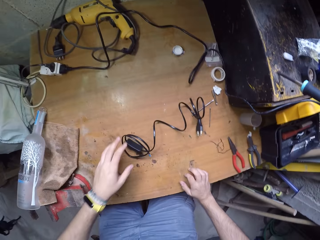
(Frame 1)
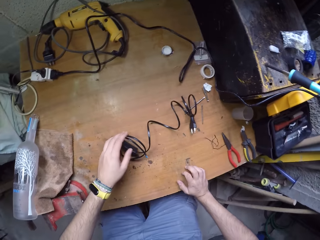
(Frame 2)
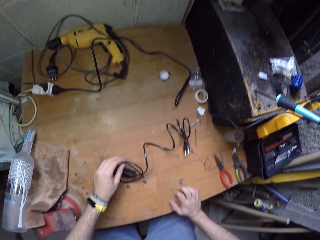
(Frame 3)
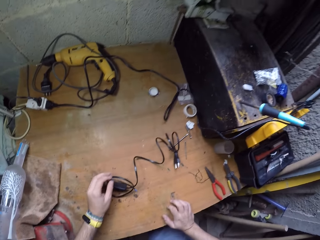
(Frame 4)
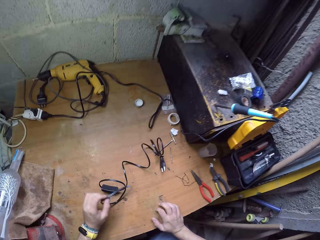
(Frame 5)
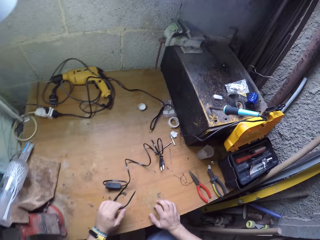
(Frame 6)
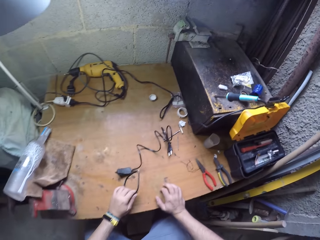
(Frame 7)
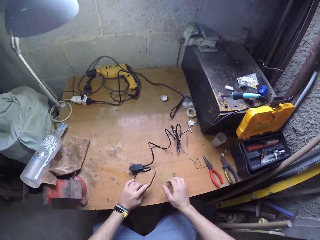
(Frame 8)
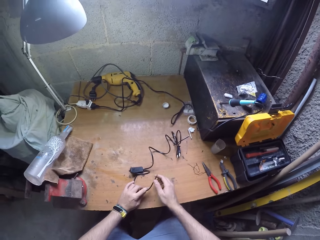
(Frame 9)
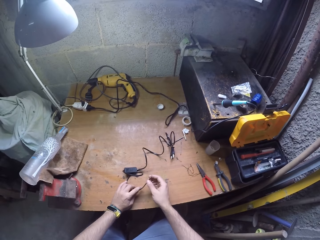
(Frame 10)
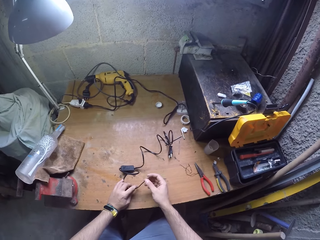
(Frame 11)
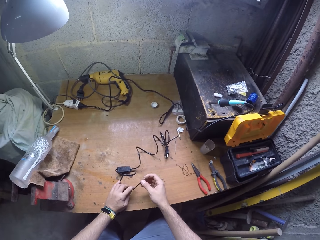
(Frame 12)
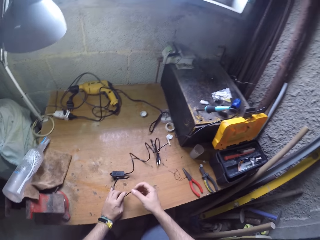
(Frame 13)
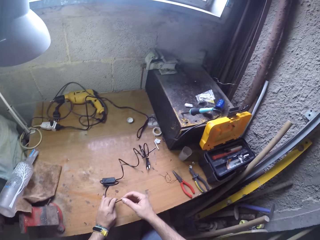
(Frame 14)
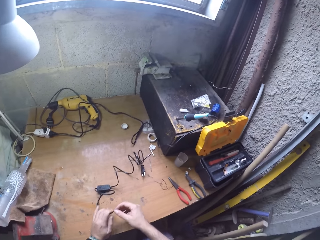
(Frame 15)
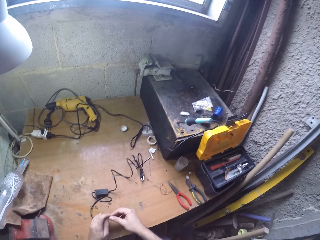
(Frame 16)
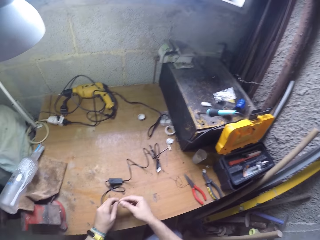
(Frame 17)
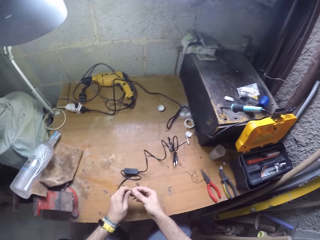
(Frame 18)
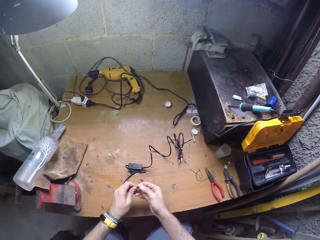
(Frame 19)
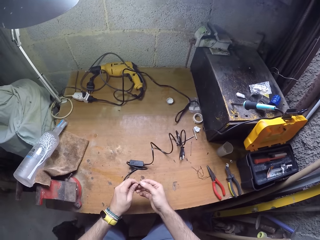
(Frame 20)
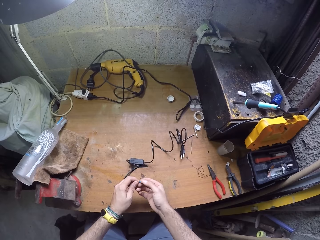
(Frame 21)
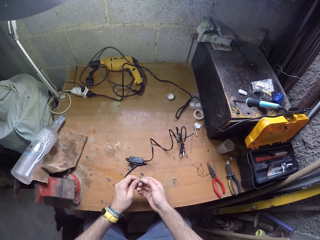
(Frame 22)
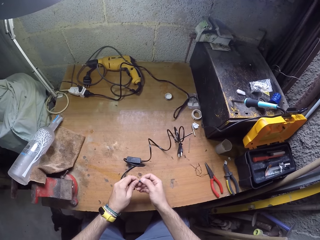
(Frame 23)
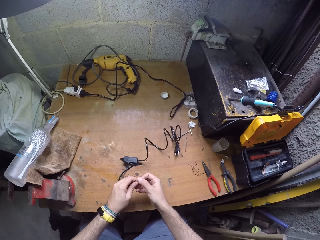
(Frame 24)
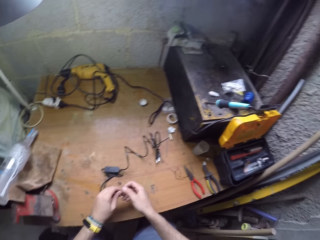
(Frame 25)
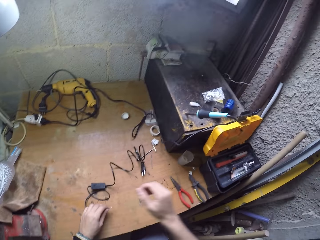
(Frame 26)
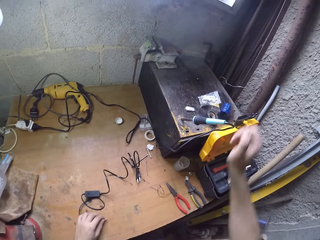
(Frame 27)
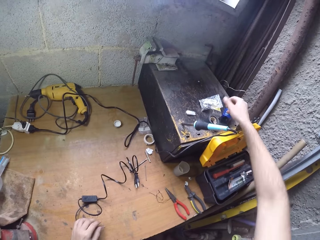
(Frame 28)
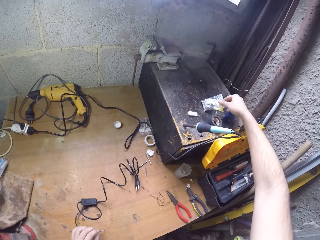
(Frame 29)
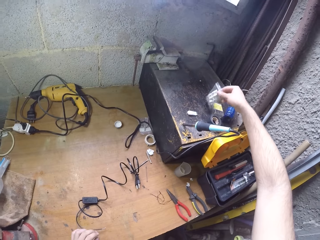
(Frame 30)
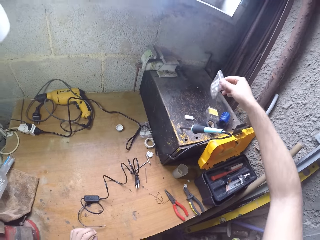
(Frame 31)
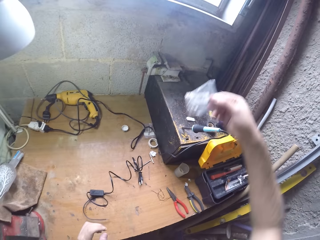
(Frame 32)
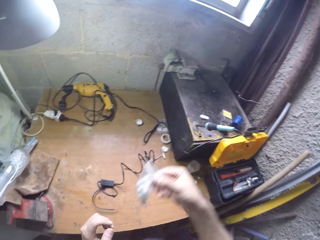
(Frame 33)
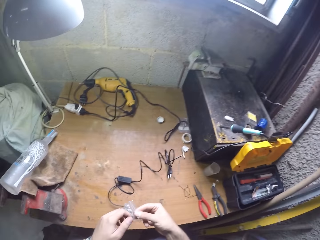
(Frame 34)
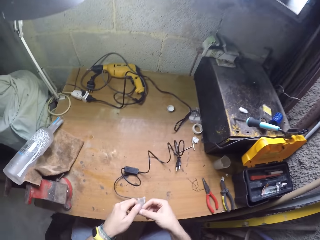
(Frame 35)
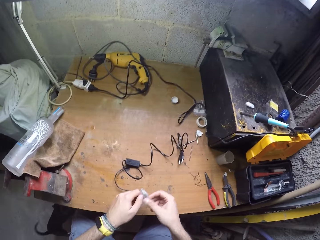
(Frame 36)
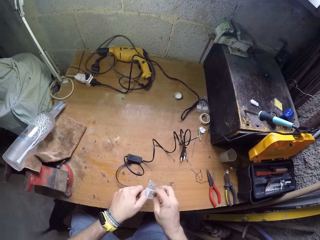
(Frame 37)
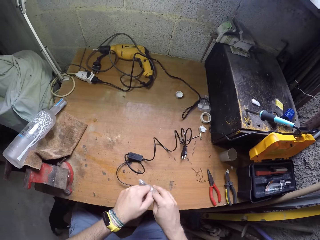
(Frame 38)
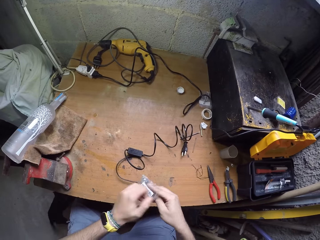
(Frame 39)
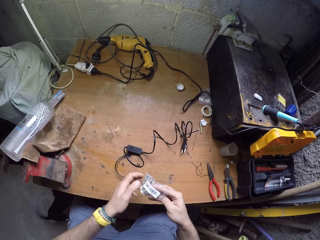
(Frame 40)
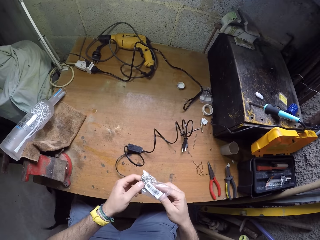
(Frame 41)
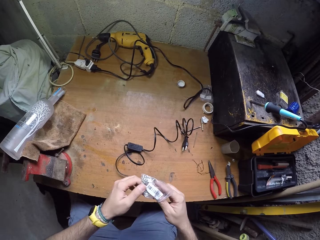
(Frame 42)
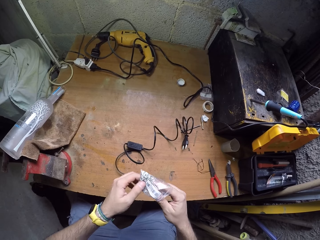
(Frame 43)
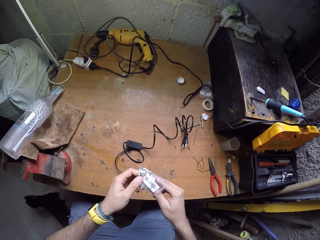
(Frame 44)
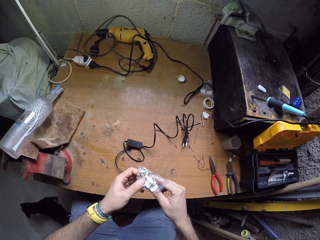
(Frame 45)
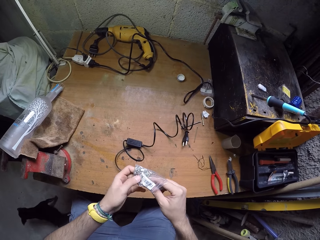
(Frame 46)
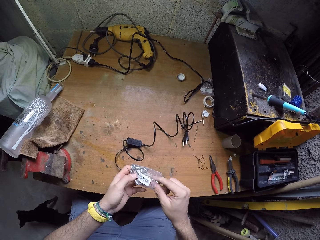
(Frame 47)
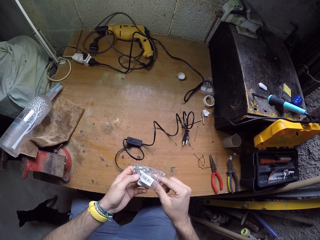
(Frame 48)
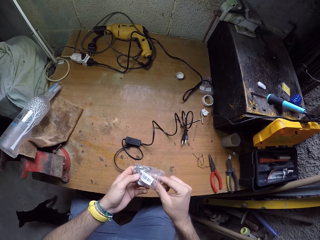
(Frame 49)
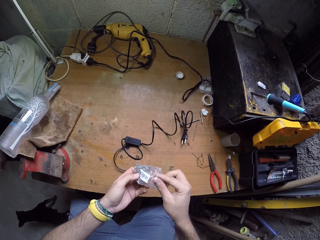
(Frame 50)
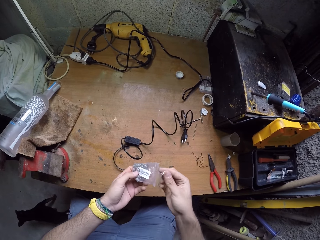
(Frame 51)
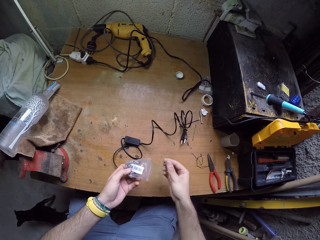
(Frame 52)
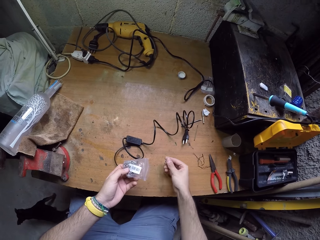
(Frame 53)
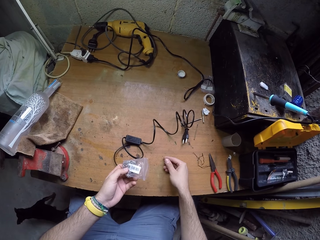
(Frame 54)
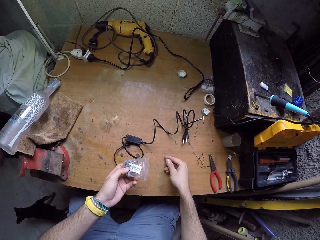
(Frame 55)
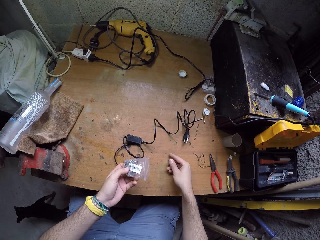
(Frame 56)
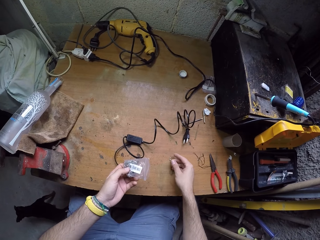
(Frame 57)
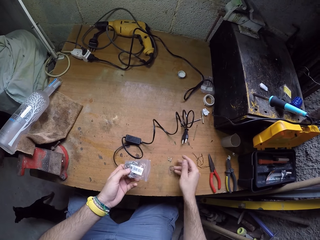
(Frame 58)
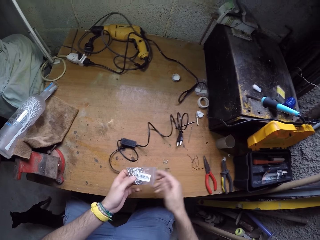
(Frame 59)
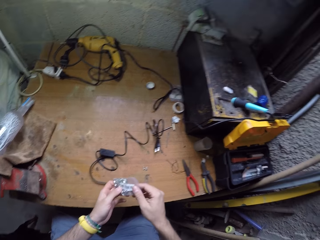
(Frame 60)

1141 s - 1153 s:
The camera wearer picks up the wire on the table with his left hand. He holds the cable. He inspects the wire with his right hand. He picks up a sachet from the box on the table with his right hand. He opens the sachet with both hands. He picks up two wire-tips from the sachet with his right hand. He drops the two wire-tips on the table from his right hand.

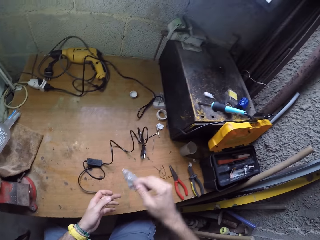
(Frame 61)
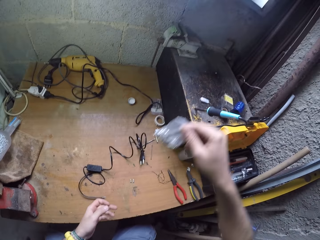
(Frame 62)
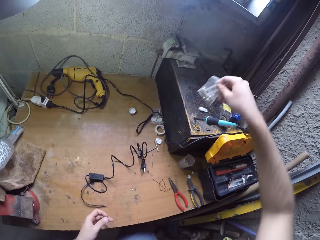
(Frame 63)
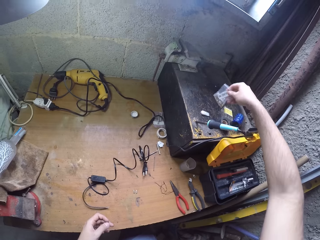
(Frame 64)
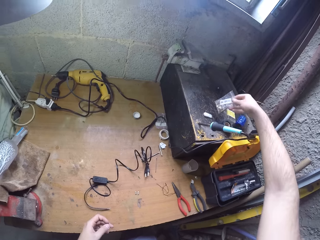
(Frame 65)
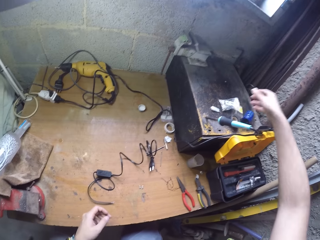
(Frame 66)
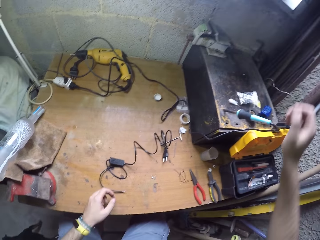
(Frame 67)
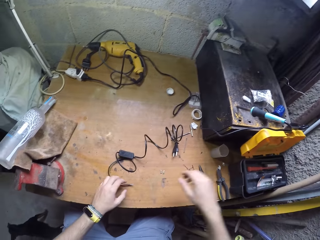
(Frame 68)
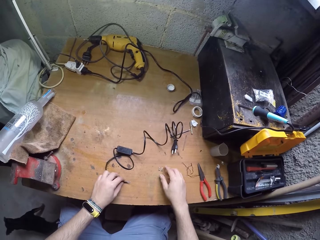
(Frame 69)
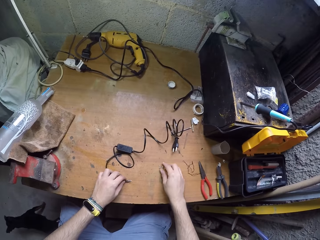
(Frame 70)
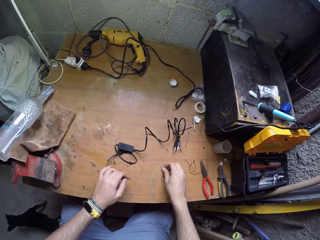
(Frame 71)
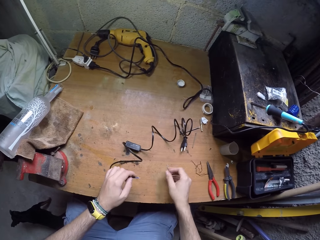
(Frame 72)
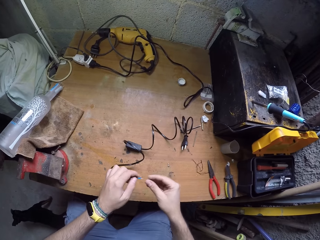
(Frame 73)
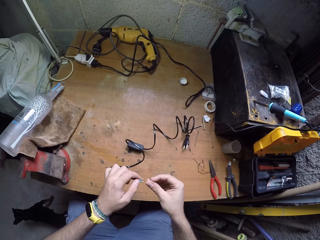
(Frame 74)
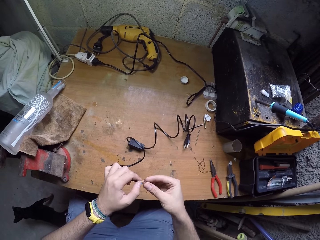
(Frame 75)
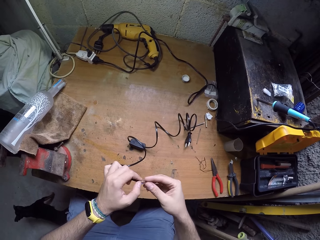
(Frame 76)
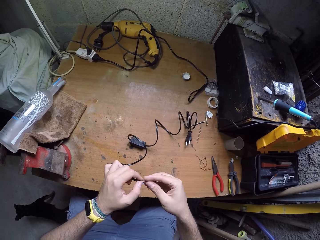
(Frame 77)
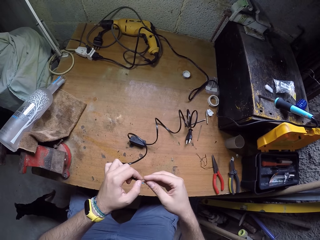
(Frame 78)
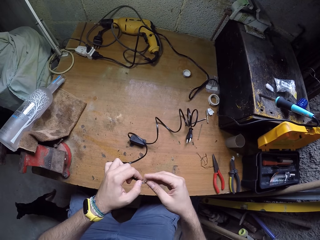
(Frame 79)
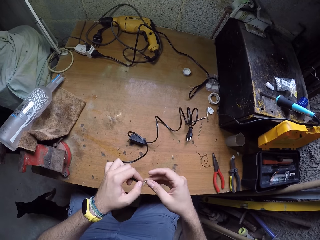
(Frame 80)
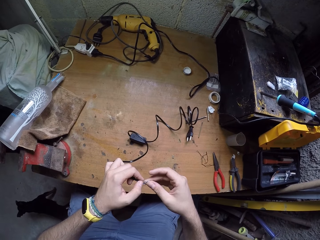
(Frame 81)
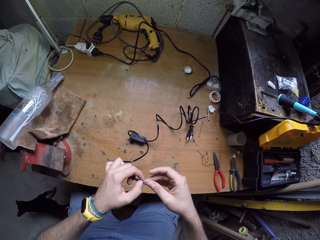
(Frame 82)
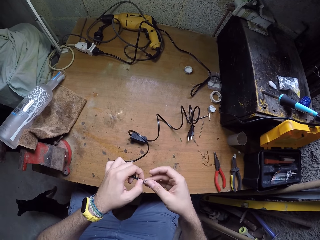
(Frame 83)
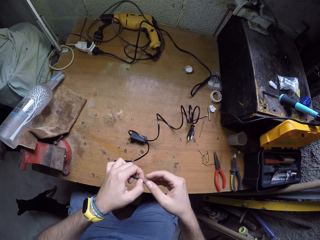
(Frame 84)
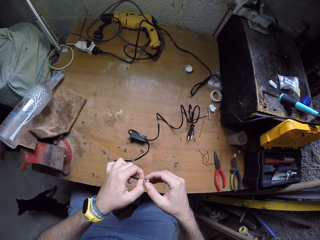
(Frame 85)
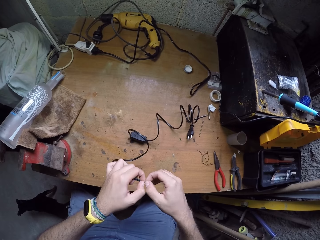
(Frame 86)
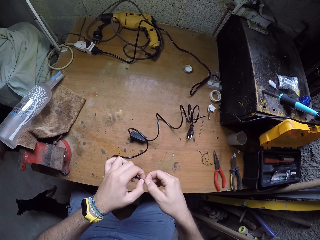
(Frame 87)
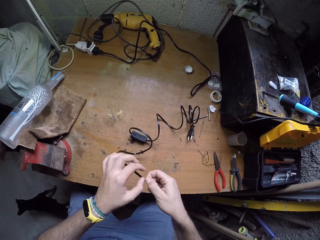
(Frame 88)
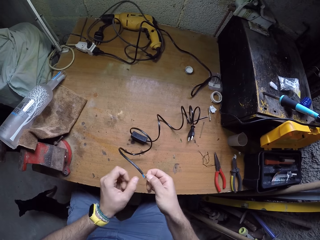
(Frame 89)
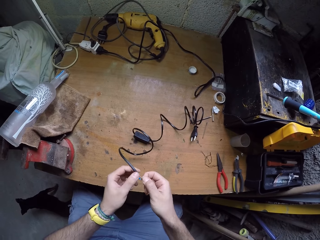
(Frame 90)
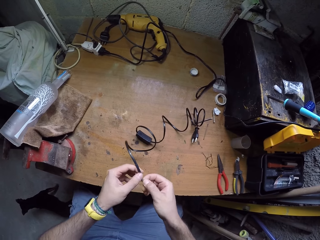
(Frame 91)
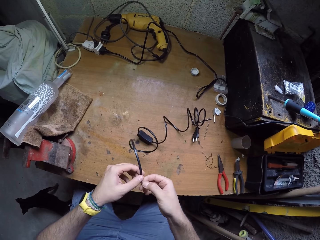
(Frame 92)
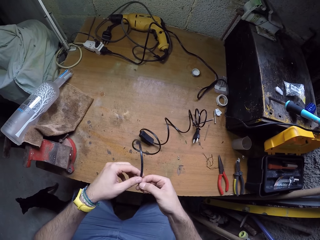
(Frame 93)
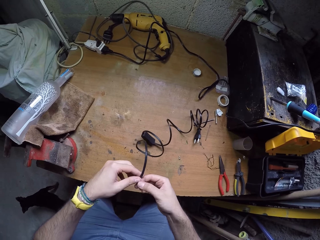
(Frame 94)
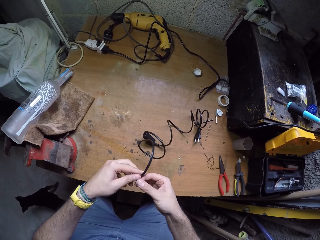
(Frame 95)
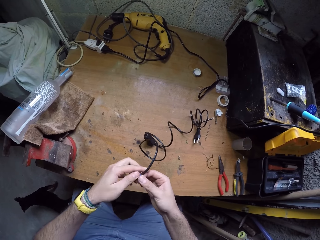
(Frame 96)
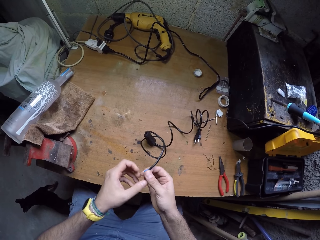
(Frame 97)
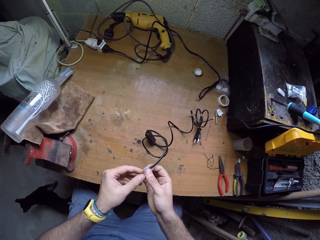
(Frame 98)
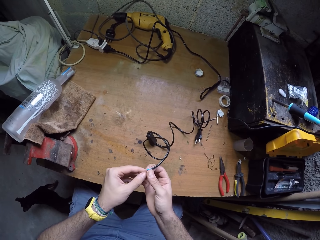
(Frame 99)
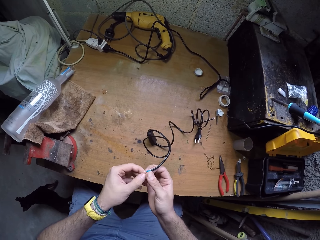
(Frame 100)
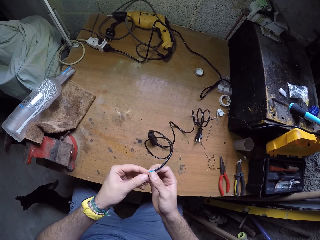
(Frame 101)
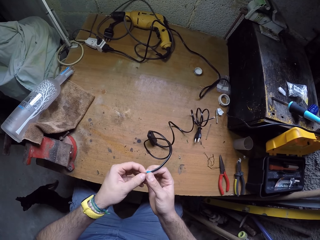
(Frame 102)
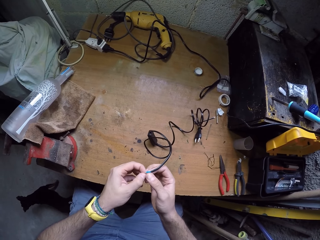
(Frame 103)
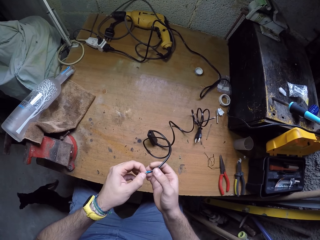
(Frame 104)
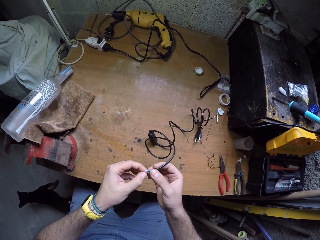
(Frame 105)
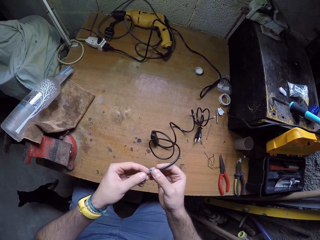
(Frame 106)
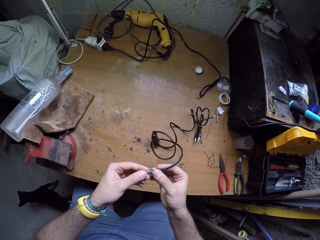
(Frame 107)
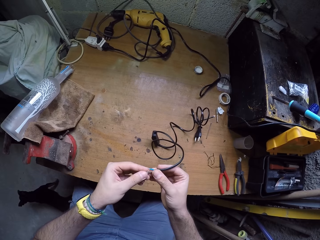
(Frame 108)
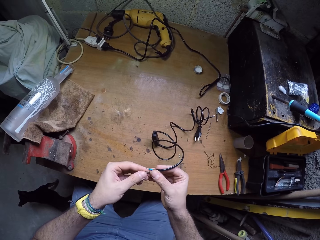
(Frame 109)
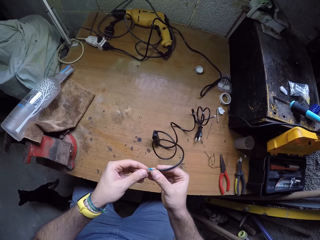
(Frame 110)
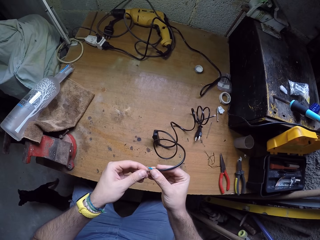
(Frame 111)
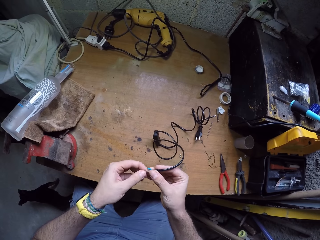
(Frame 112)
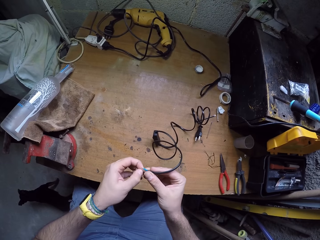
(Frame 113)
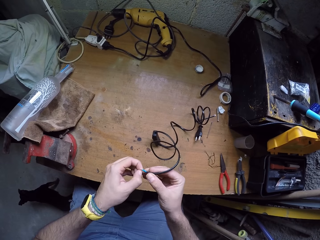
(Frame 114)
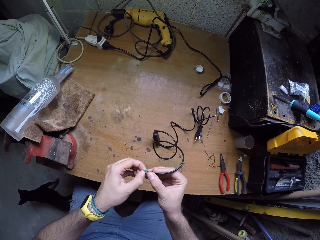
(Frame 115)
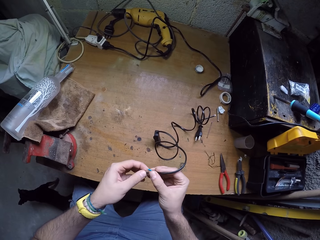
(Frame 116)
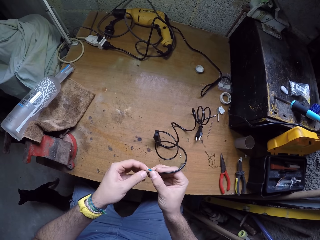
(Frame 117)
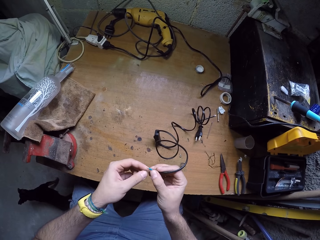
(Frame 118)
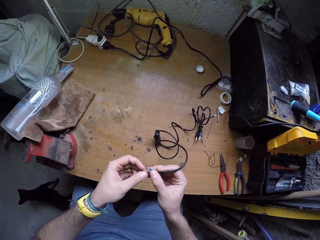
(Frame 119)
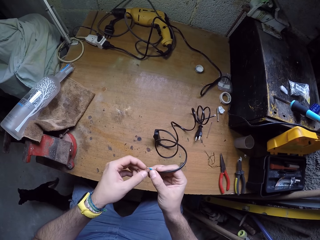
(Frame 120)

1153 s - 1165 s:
The camera wearer takes the sachet from the left hand. He drops the sachet on the box on the table from his right hand. He picks up an end of the wire from the table with his left hand. He picks up a wire-tip from the table with his right hand. He fixes the wire-tip in his right hand to an open end of the wire.
